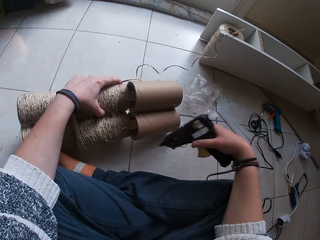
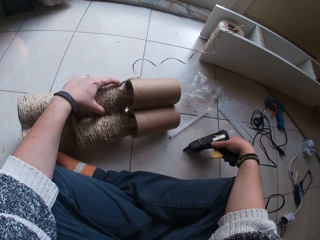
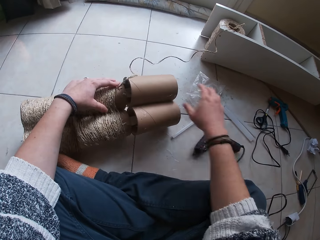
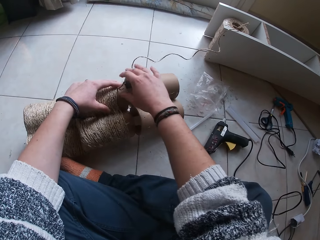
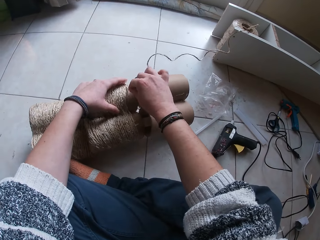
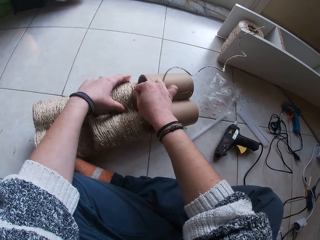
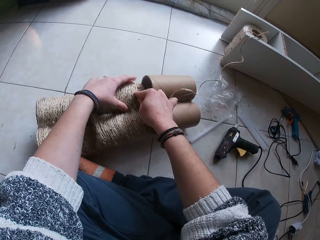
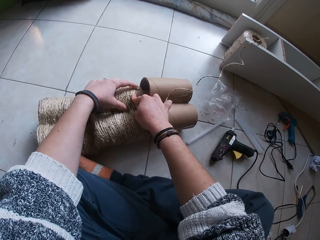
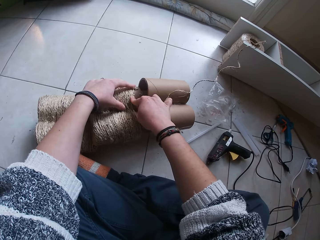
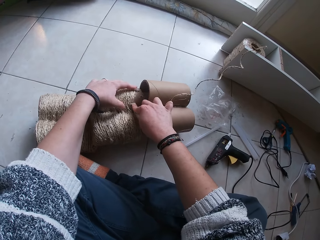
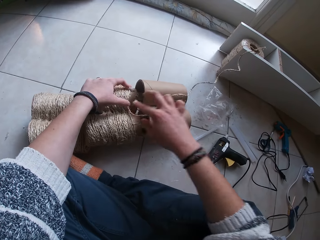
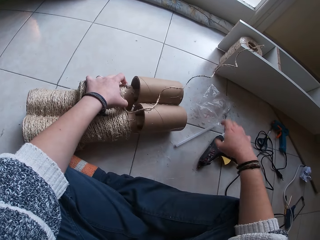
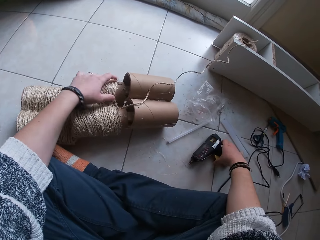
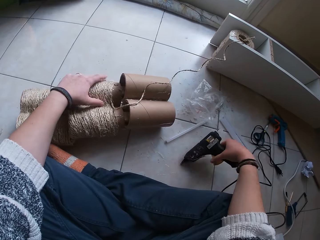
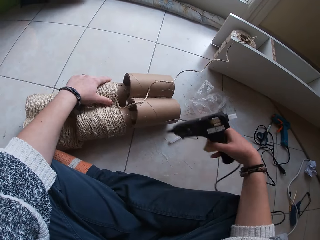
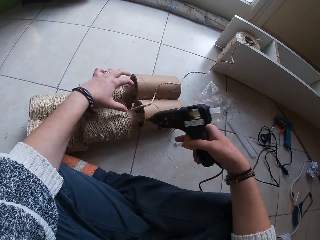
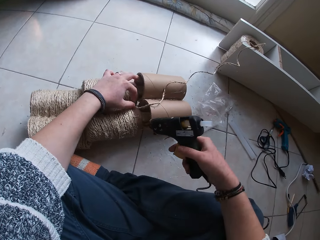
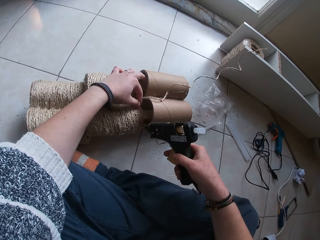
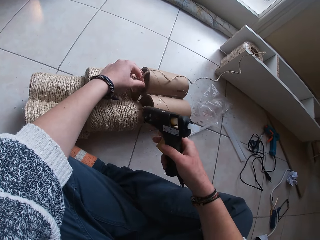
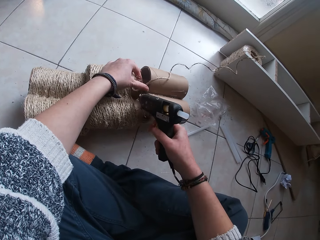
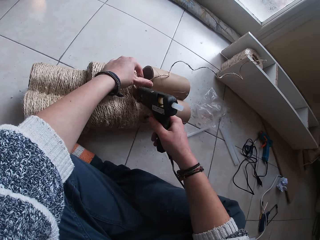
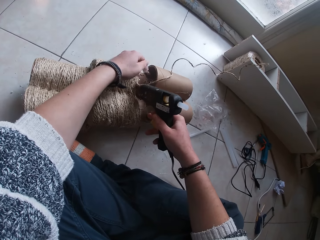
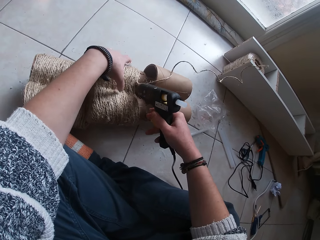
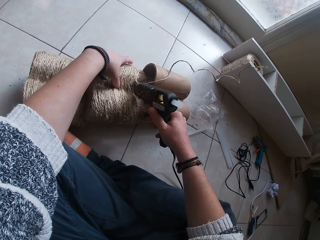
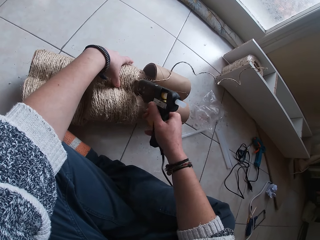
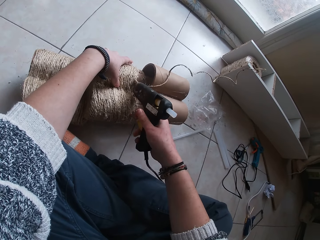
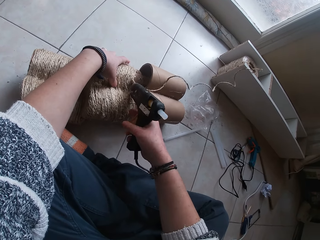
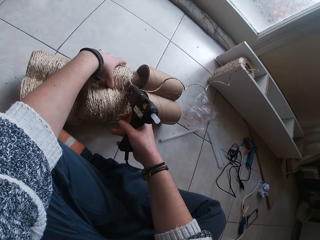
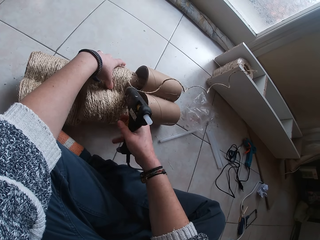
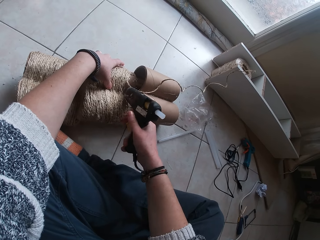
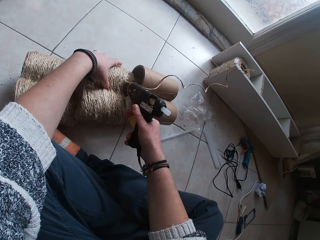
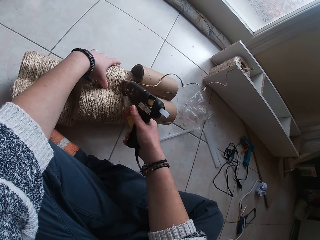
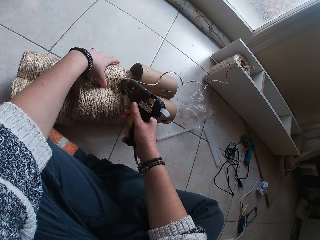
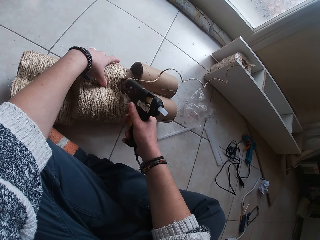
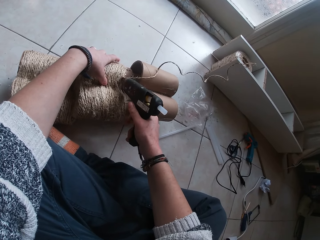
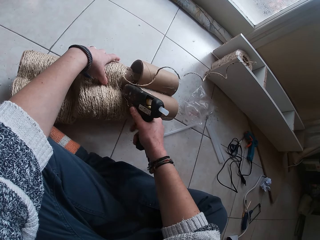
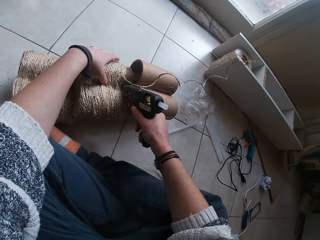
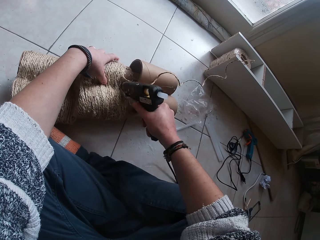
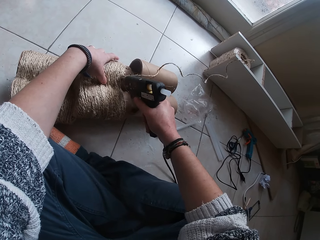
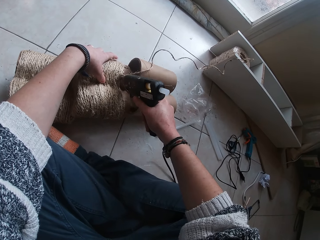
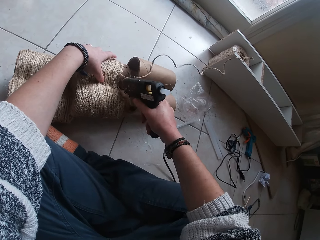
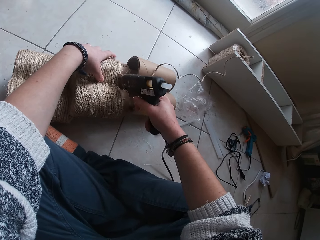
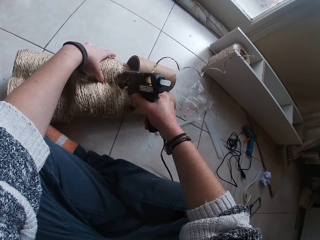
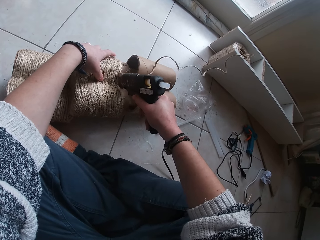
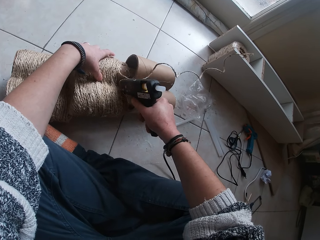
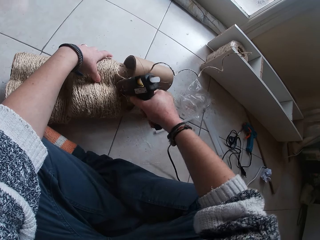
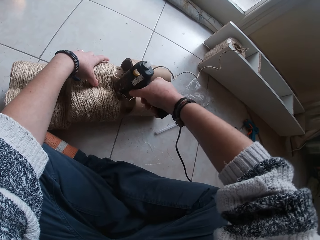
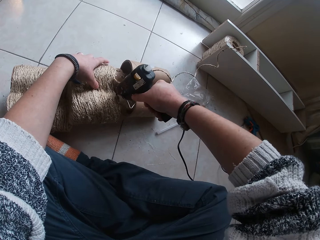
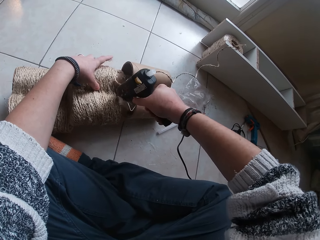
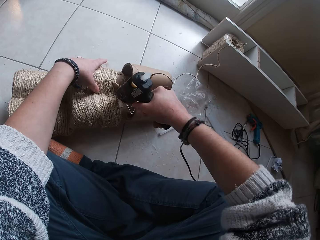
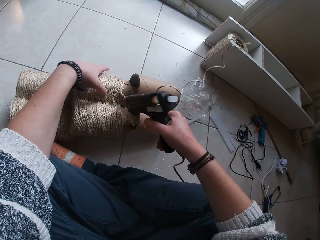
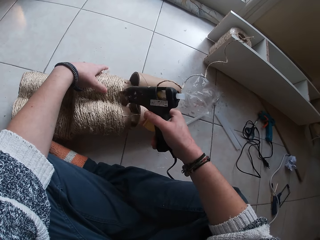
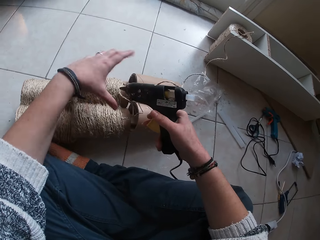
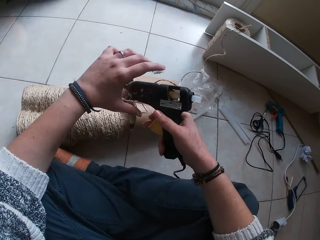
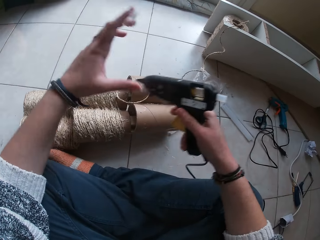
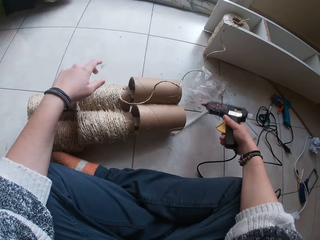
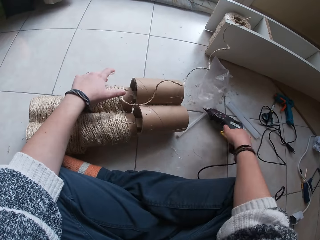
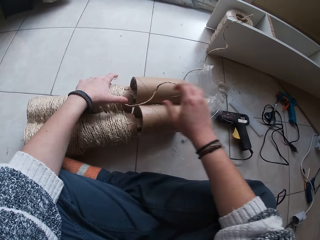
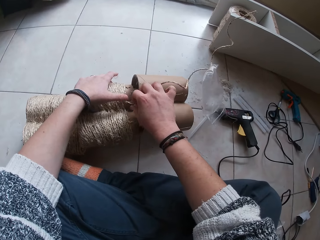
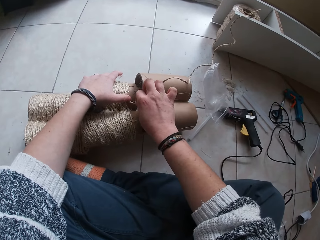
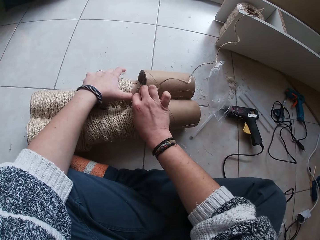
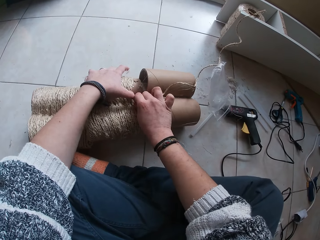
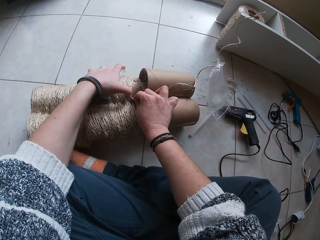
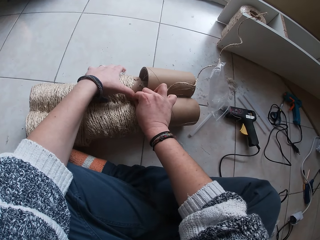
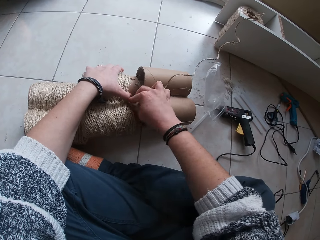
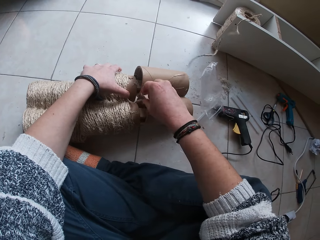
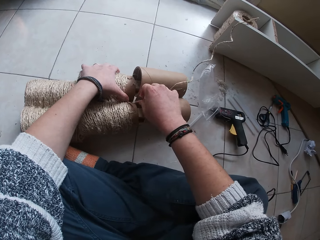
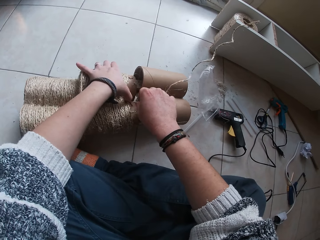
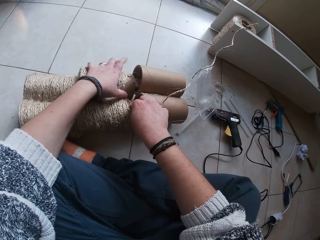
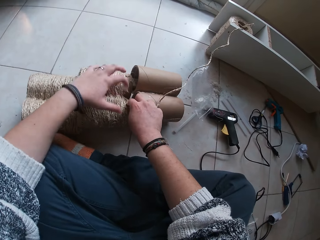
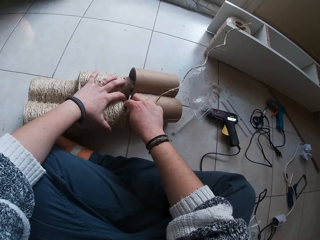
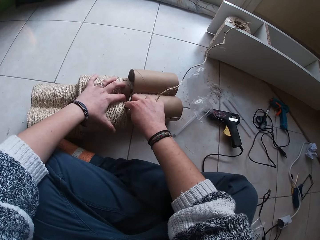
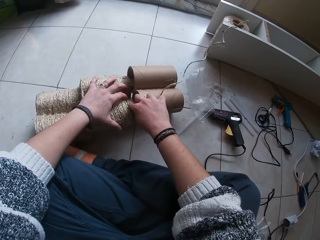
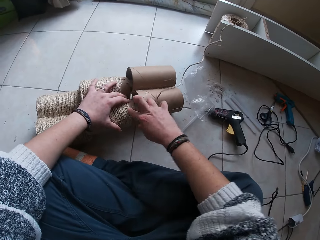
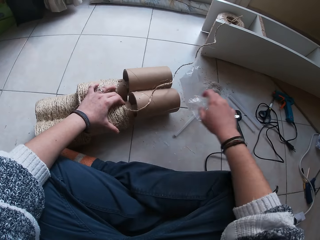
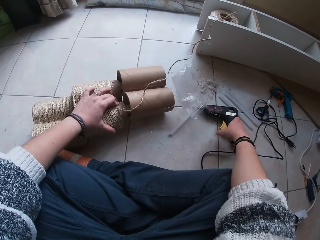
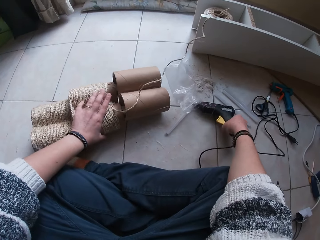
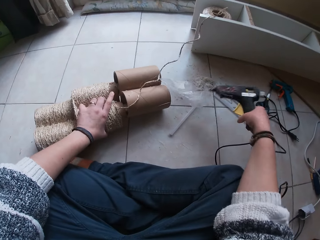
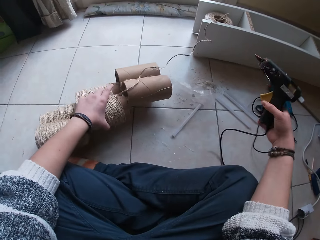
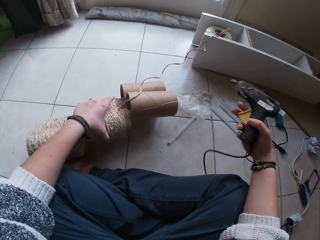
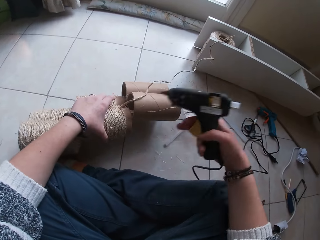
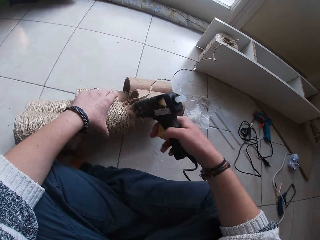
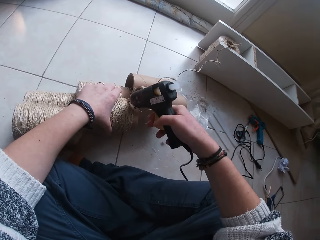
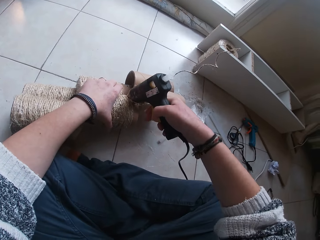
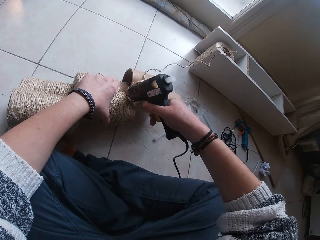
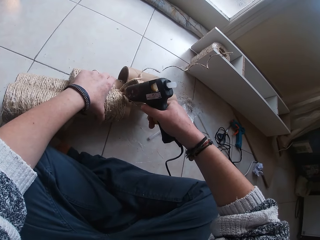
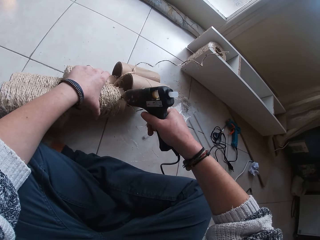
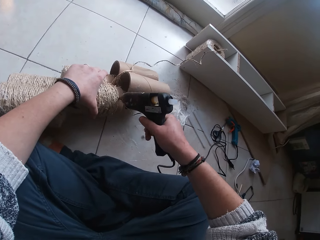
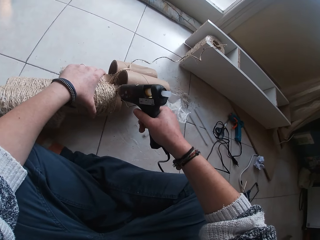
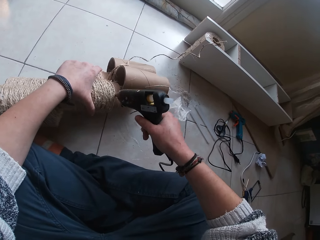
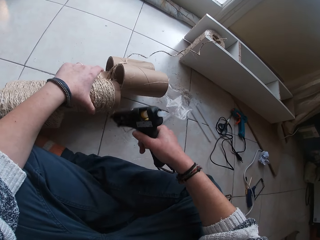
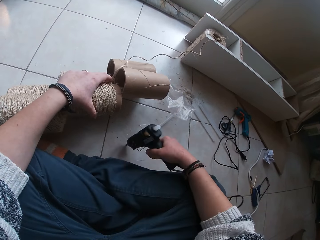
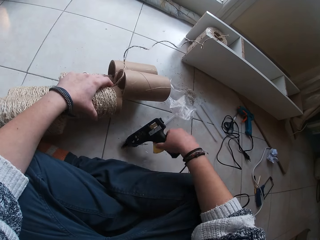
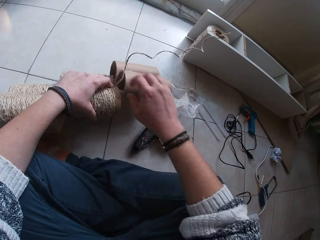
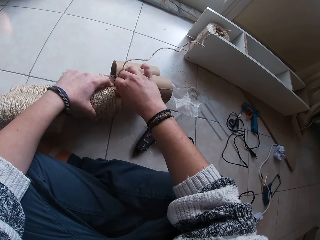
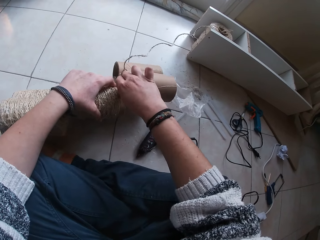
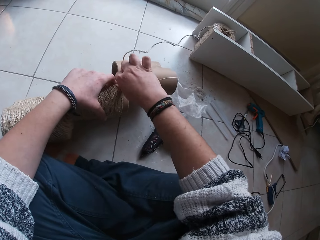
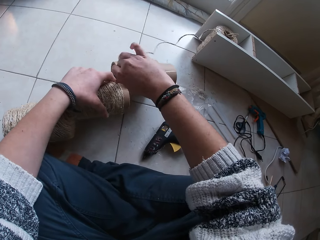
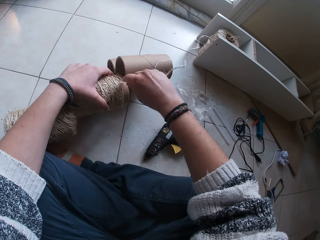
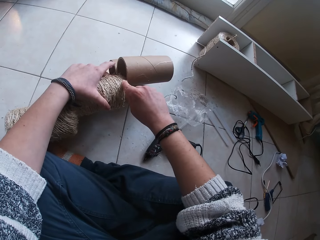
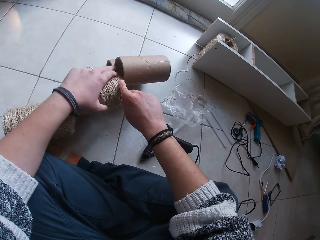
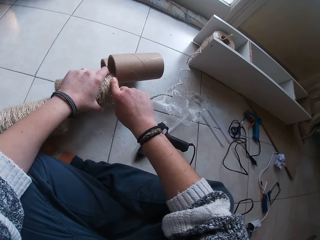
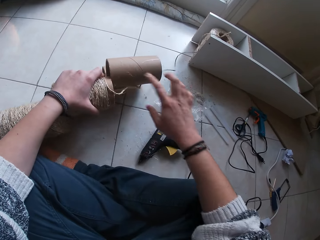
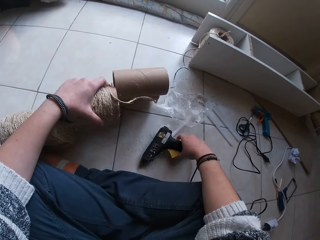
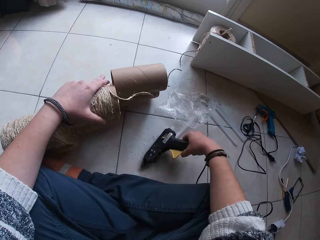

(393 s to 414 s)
The camera wearer drops the glue gun. They fasten the manila rope on the cardboard tower. They hold the cardboard tower, pick the glue gun and apply glue on the cardboard tower. They adjust the glue gun. They drop the glue gun. They fasten the manila rope on the cardboard tower. They pick the glue gun and turn the cardboard tower. They hold the cardboard tower and apply glue on the cardboard tower. They drop the glue gun and hold the cardboard tower. They fasten the manila rope on the cardboard tower.
